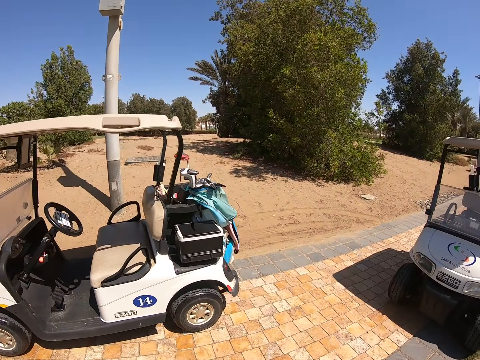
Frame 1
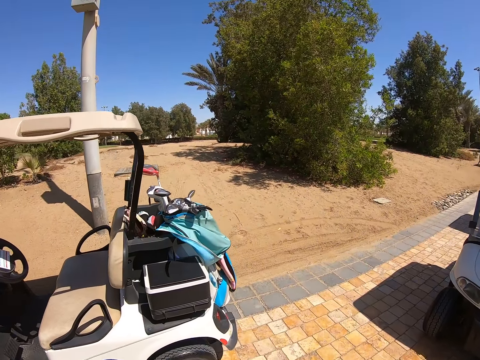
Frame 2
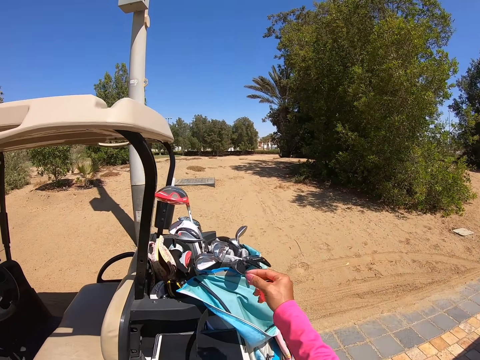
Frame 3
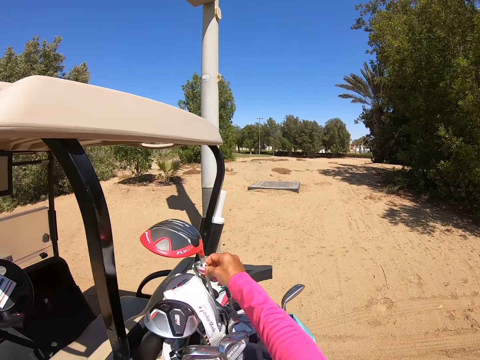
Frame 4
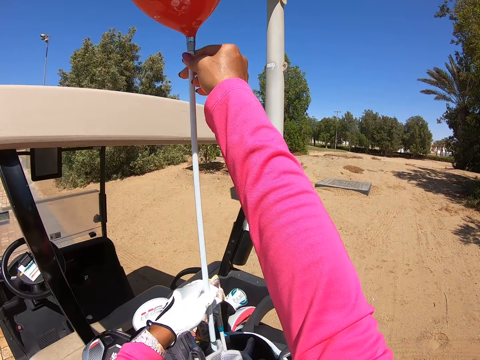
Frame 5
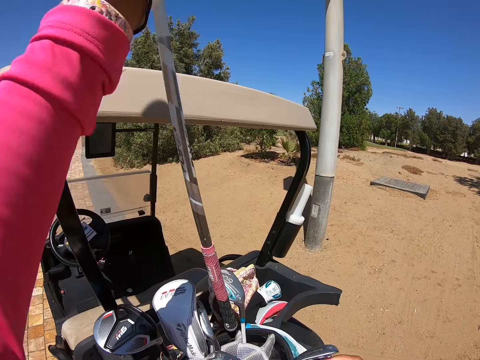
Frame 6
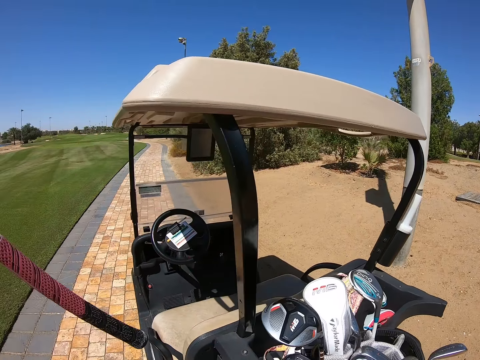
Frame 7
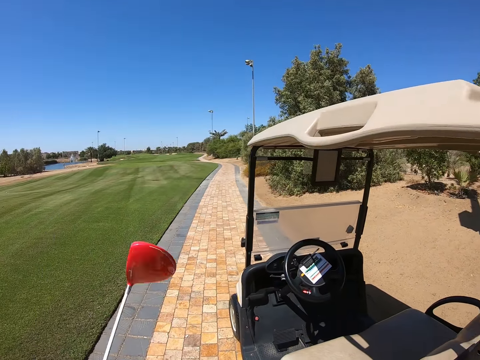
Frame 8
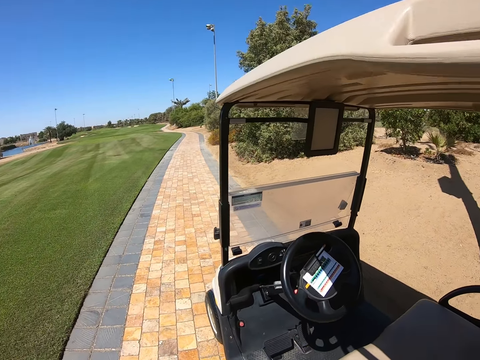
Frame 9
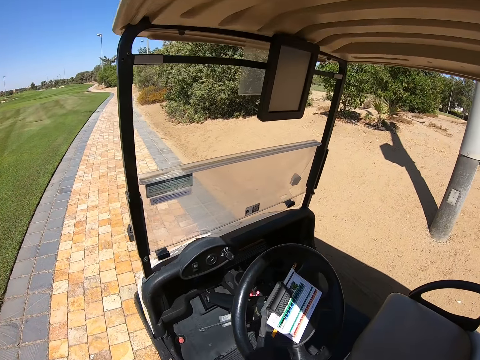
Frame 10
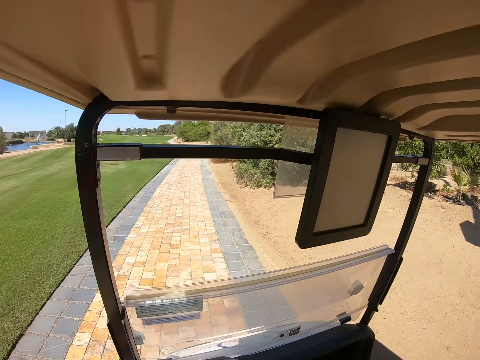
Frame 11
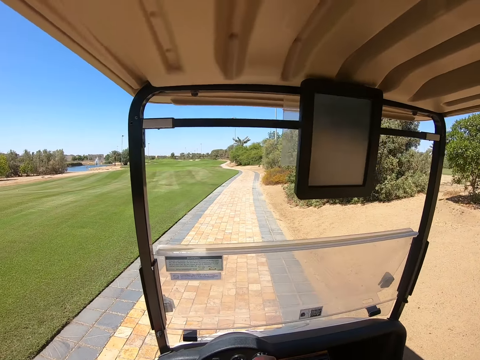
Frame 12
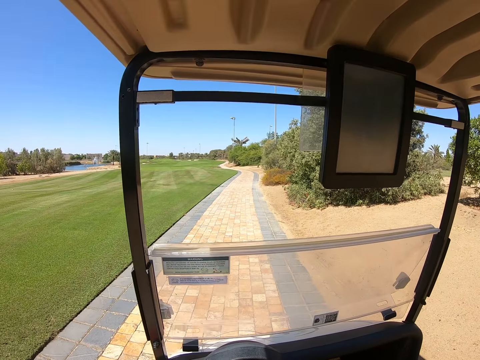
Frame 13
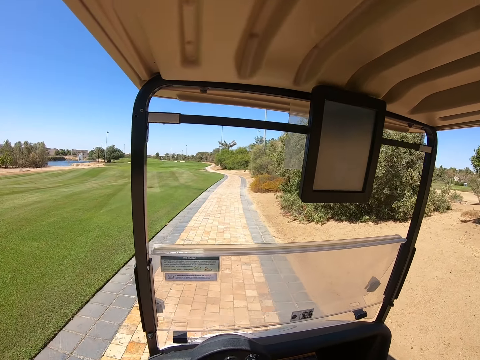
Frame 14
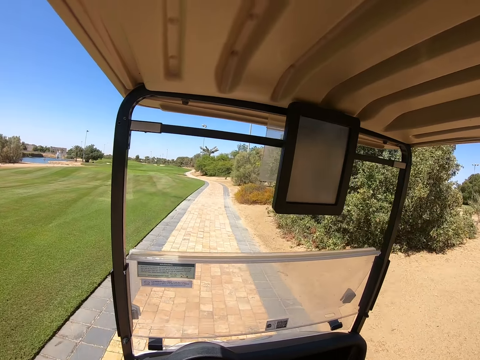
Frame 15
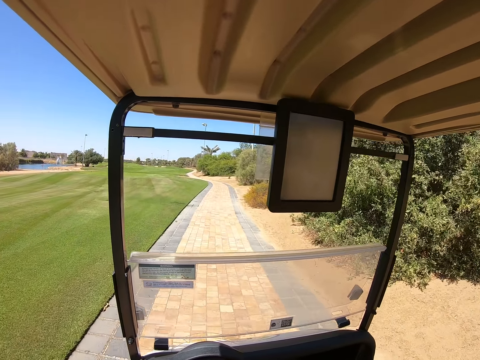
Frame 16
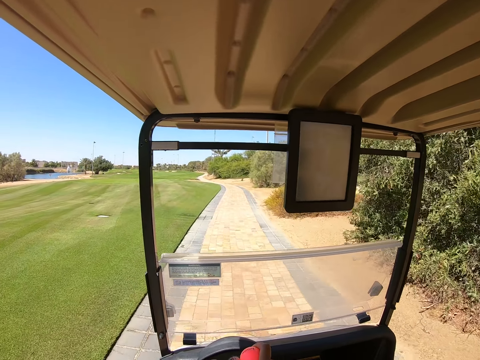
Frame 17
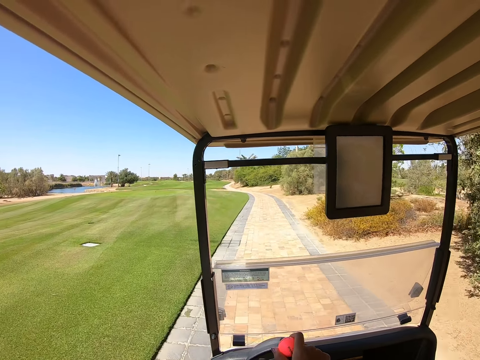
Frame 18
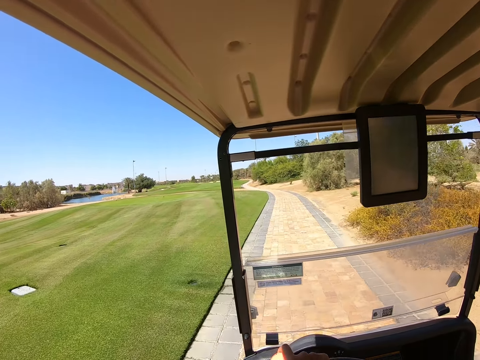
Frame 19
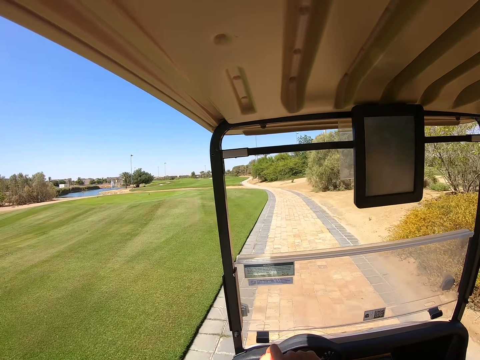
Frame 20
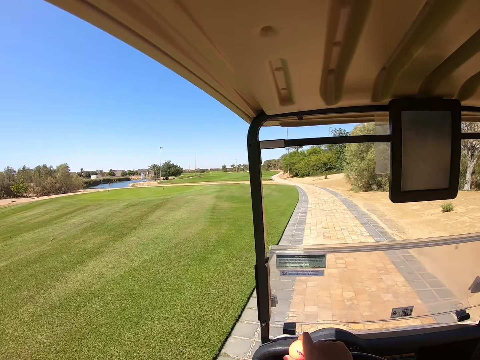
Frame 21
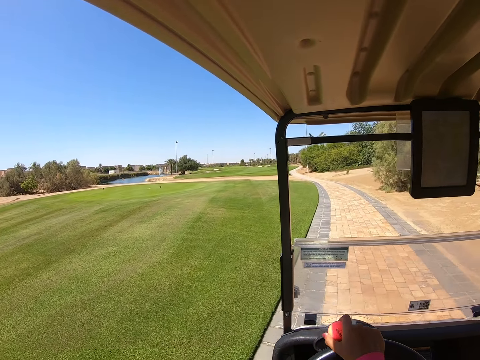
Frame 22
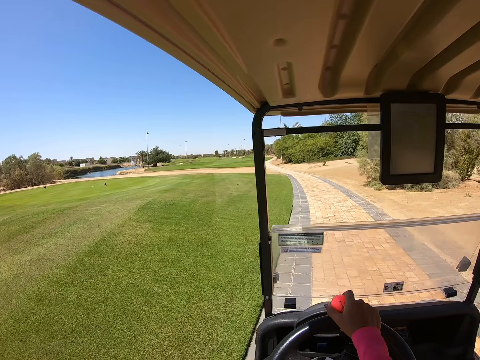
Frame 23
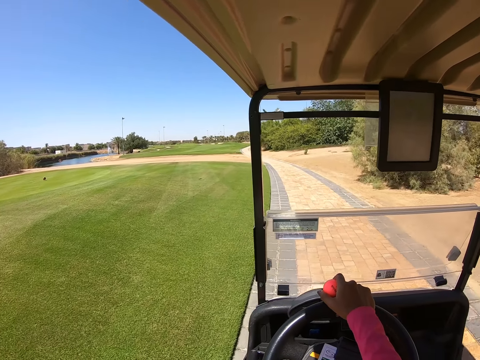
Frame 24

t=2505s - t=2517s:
The camera wearer walks. They pick up a golf club. They drive a golf cart on the pavement.

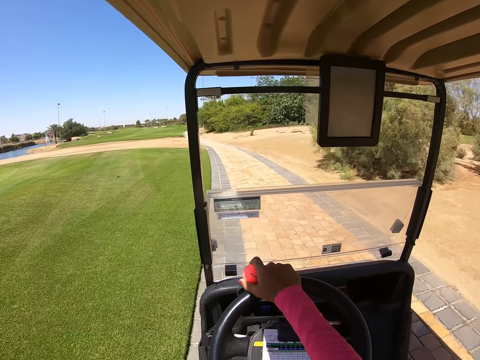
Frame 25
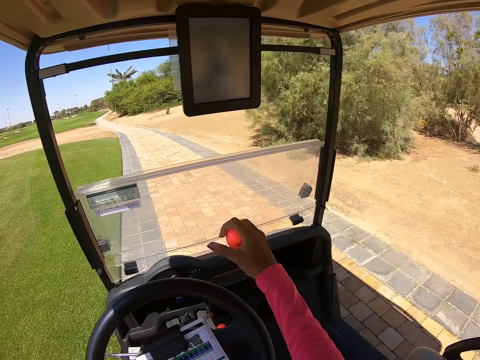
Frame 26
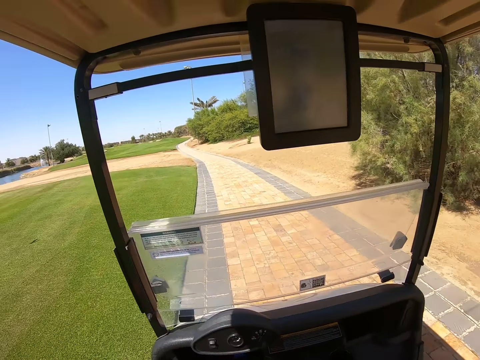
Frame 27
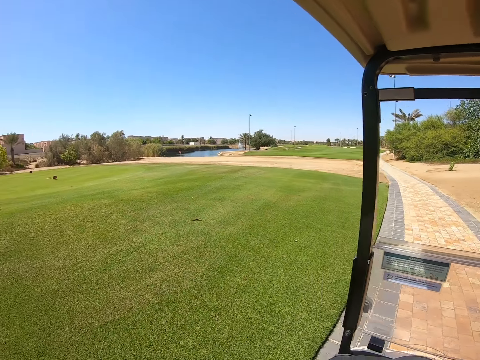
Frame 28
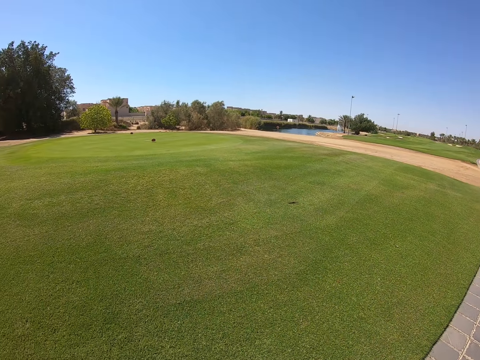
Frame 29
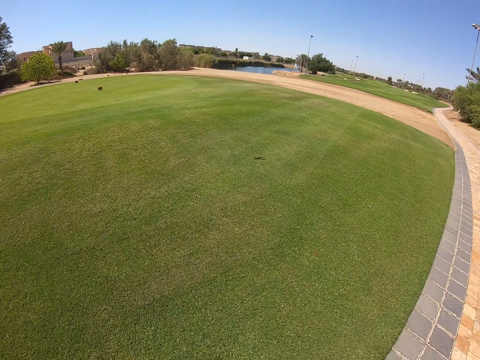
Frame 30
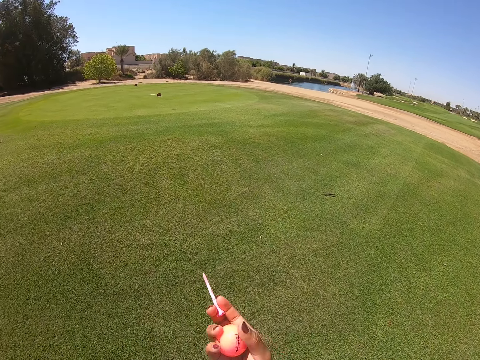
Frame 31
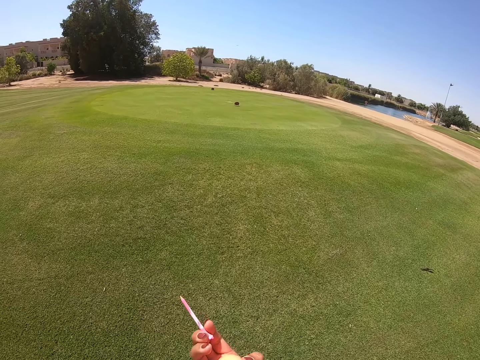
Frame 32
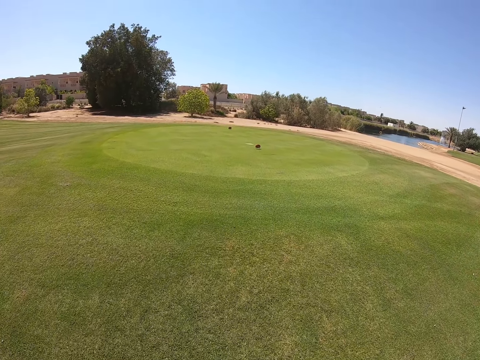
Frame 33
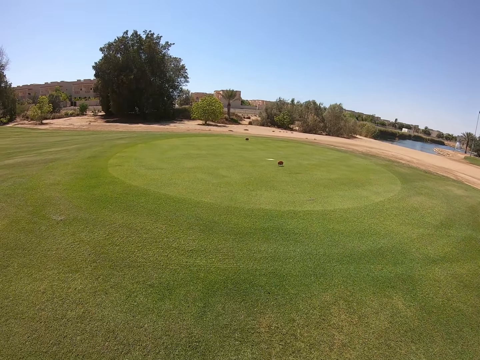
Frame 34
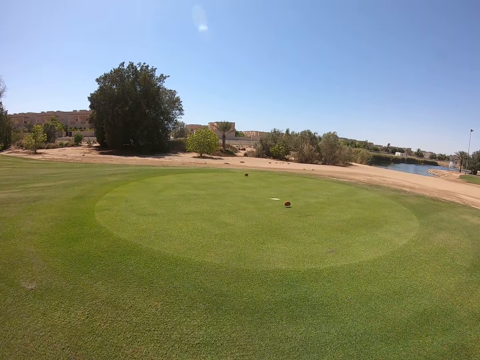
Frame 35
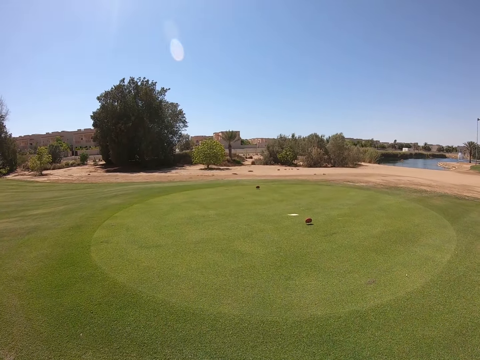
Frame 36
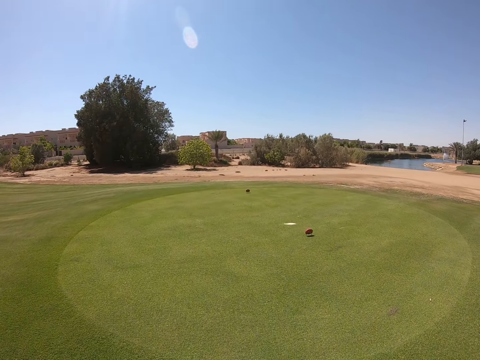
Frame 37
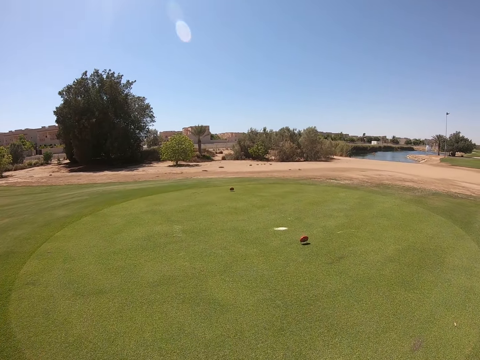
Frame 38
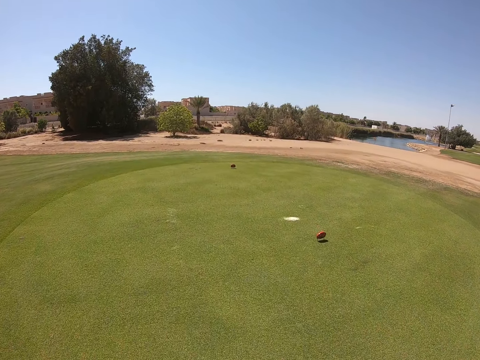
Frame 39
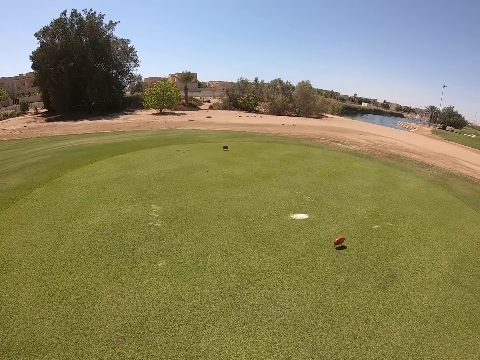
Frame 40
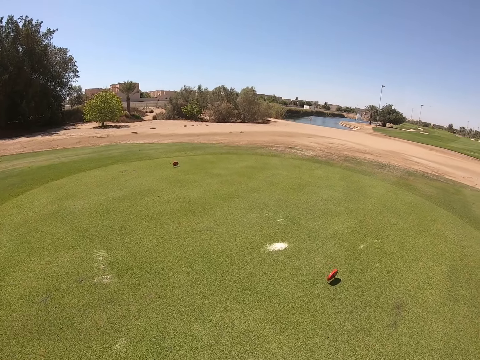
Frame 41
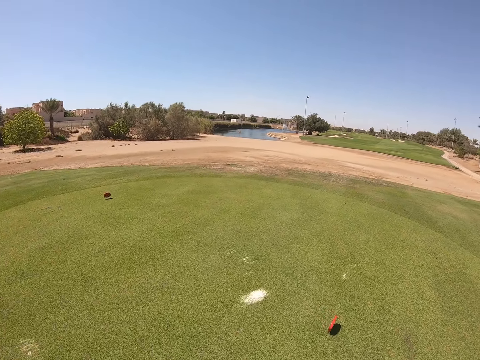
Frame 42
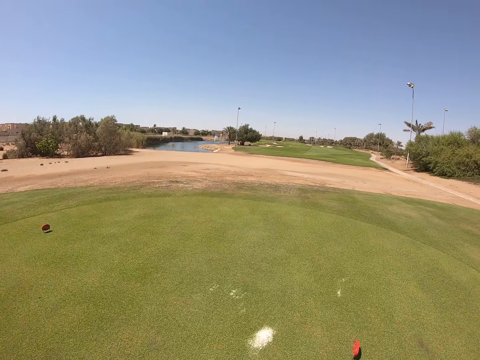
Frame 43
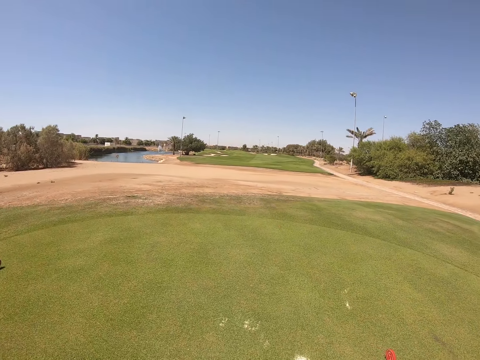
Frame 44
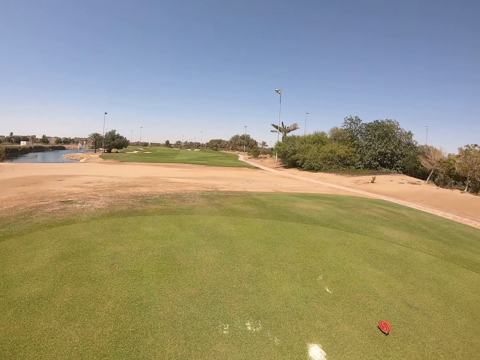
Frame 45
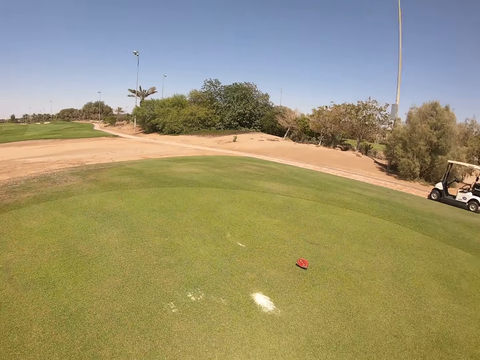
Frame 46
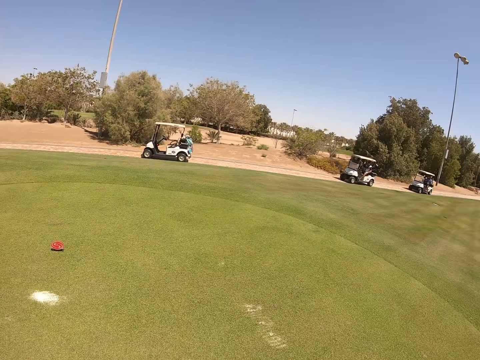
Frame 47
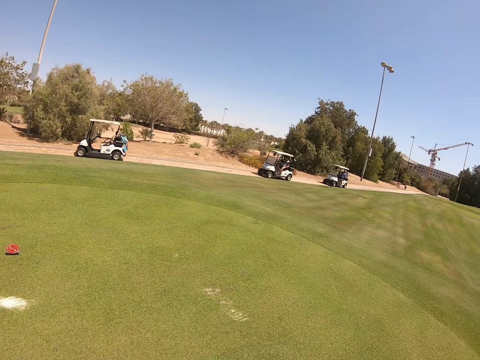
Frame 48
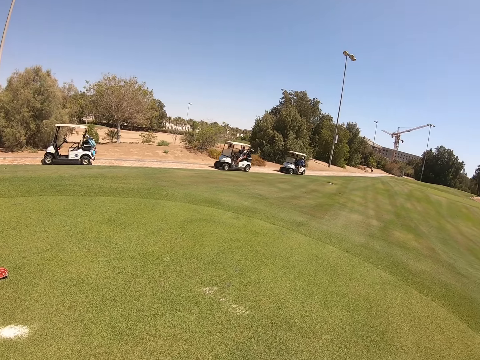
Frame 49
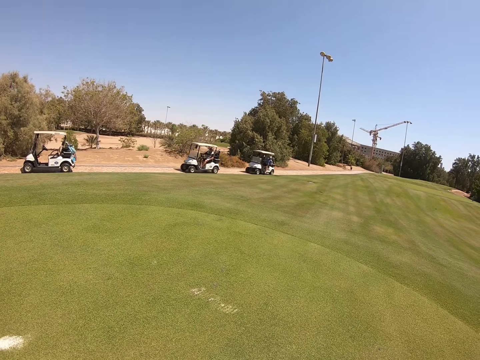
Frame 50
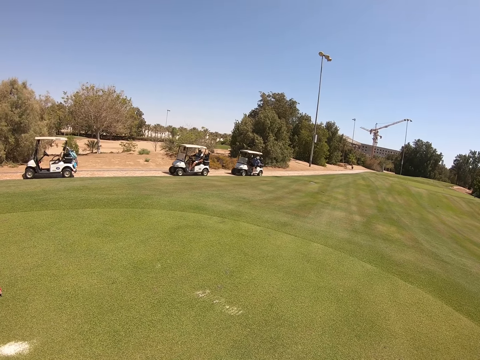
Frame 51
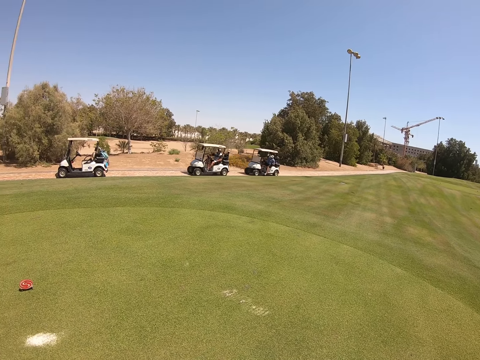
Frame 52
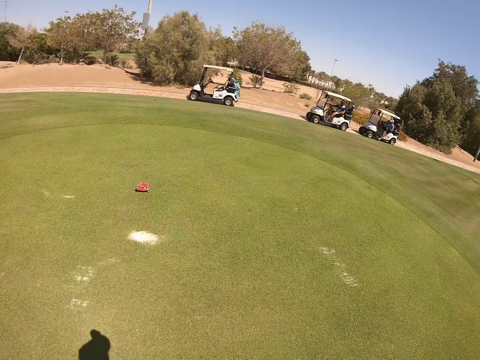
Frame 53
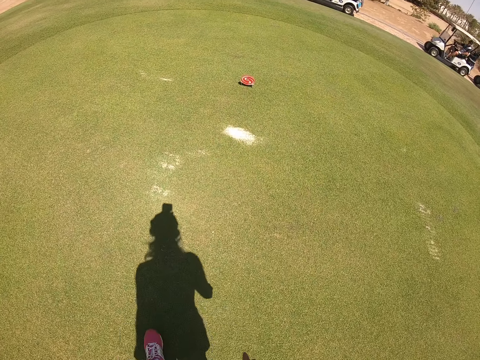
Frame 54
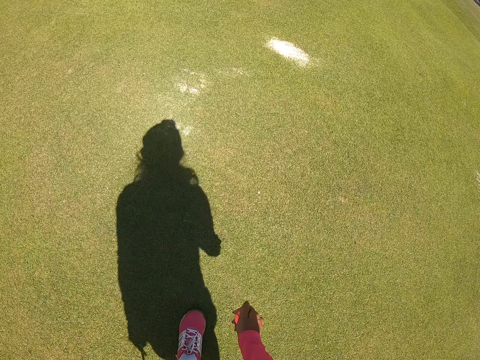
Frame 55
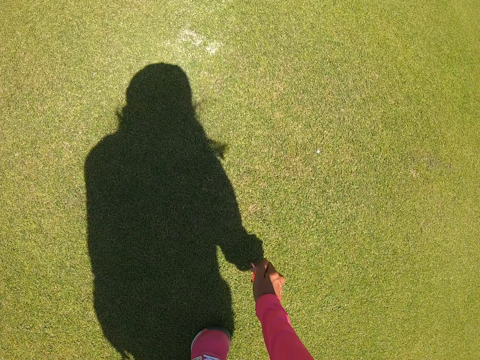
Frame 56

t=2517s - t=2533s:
The camera wearer alights. They hold a tee. They walk in the golf course. They turn around.
